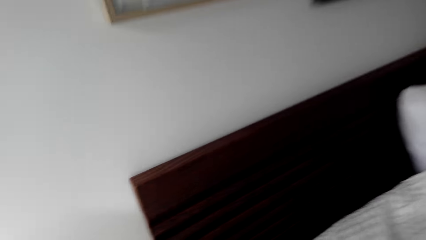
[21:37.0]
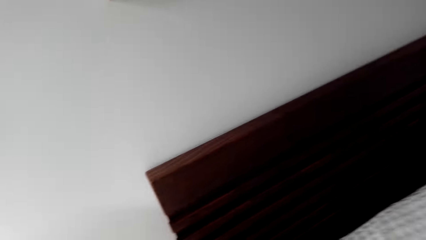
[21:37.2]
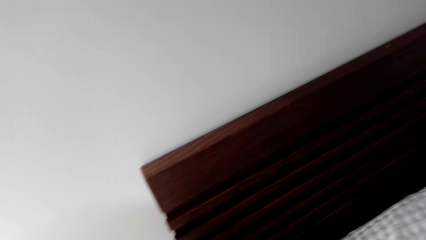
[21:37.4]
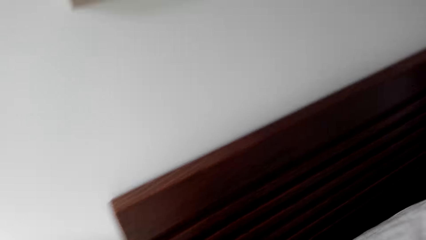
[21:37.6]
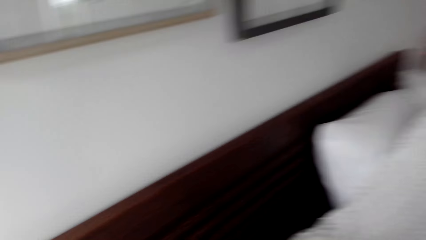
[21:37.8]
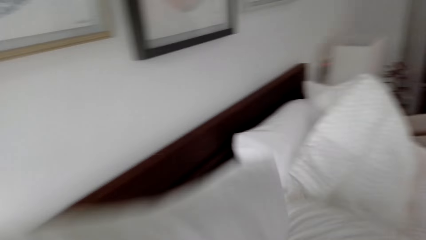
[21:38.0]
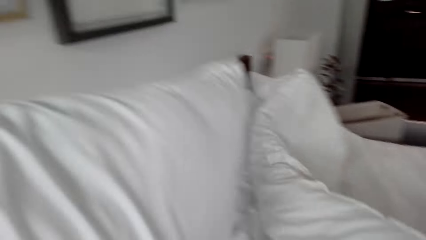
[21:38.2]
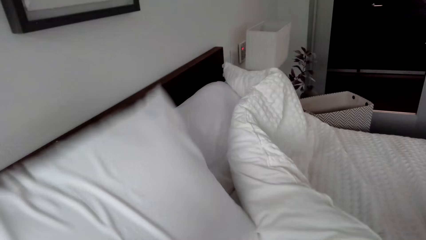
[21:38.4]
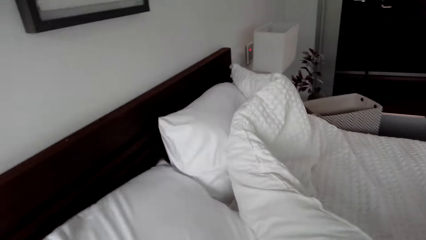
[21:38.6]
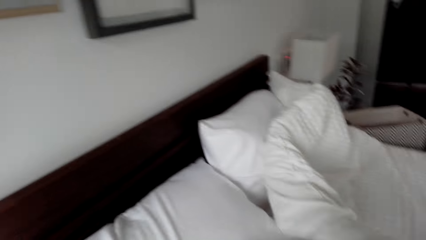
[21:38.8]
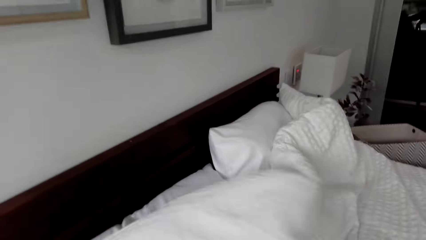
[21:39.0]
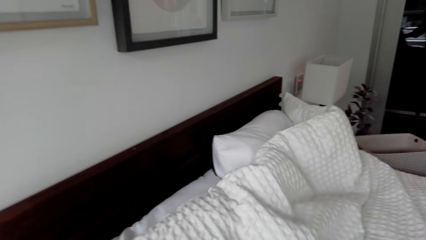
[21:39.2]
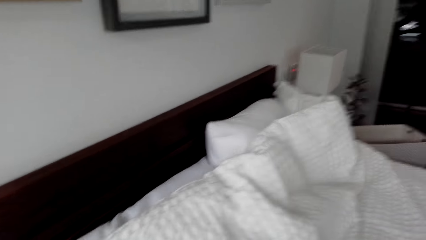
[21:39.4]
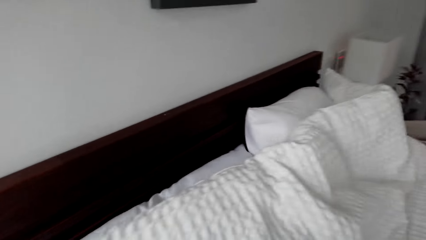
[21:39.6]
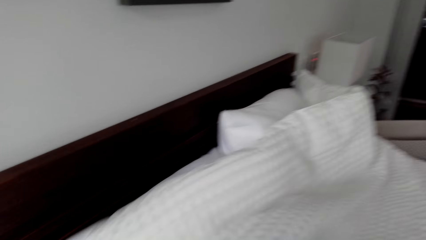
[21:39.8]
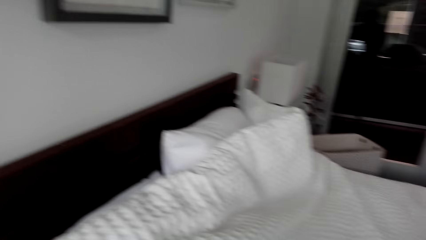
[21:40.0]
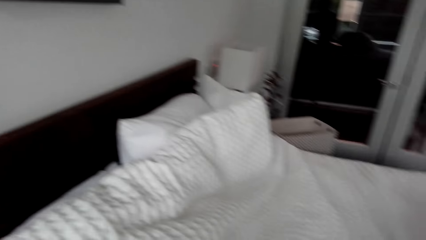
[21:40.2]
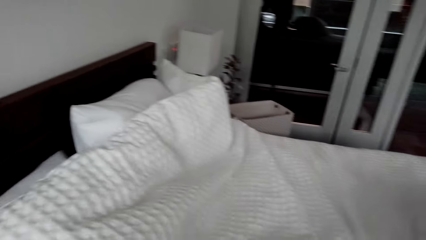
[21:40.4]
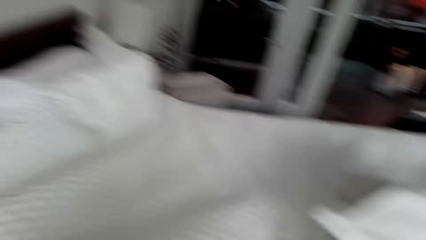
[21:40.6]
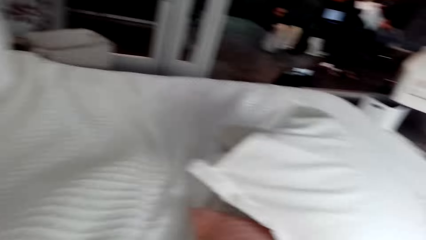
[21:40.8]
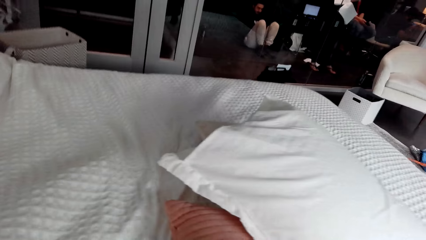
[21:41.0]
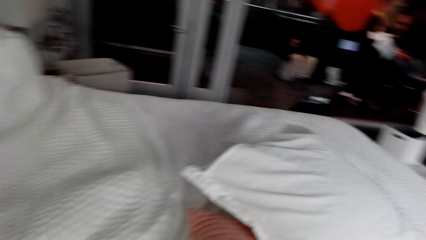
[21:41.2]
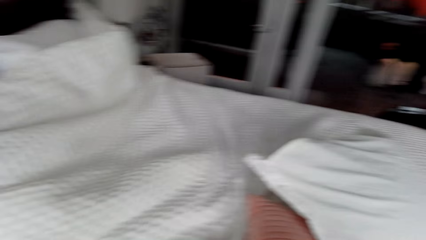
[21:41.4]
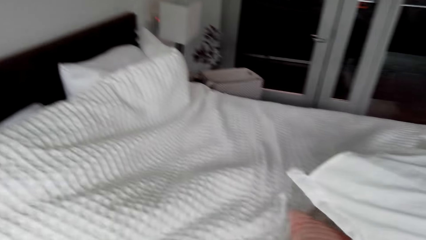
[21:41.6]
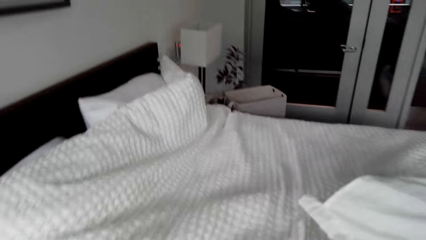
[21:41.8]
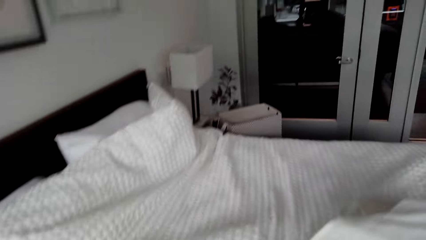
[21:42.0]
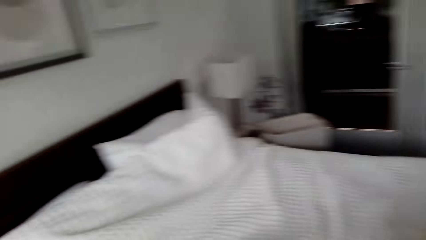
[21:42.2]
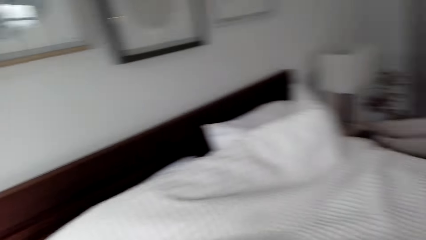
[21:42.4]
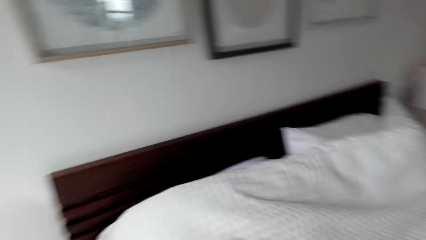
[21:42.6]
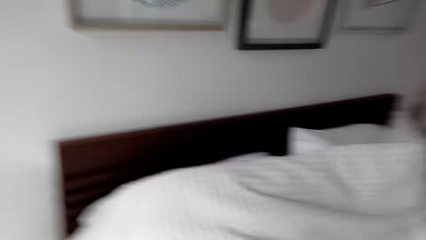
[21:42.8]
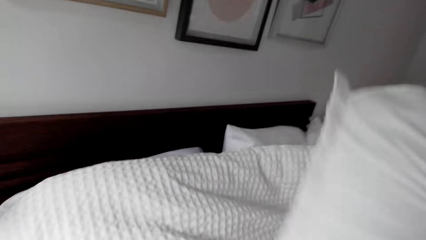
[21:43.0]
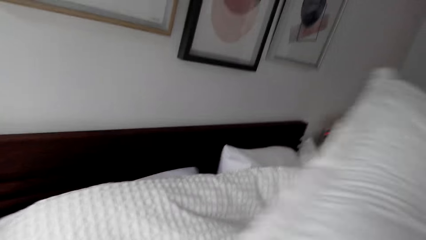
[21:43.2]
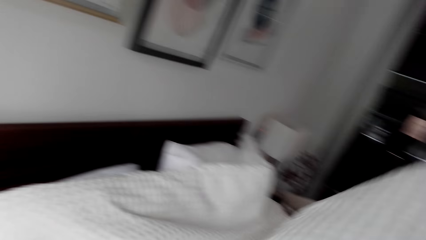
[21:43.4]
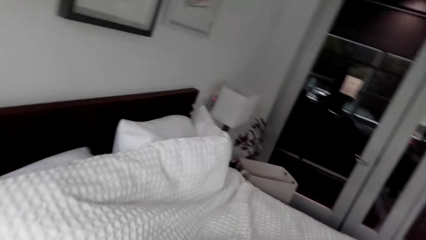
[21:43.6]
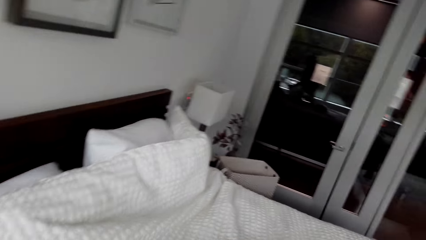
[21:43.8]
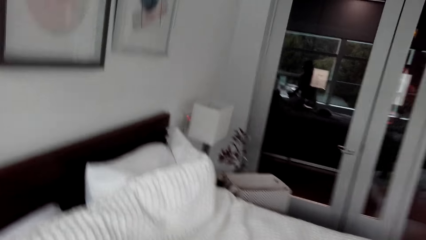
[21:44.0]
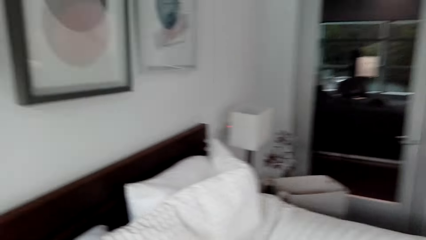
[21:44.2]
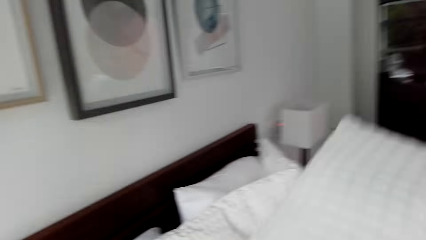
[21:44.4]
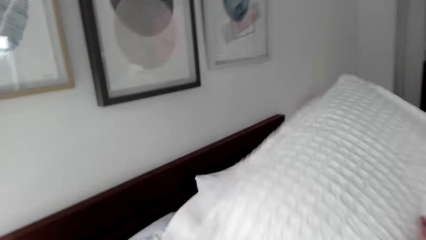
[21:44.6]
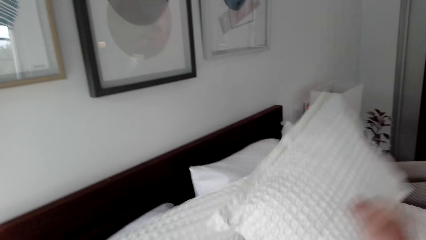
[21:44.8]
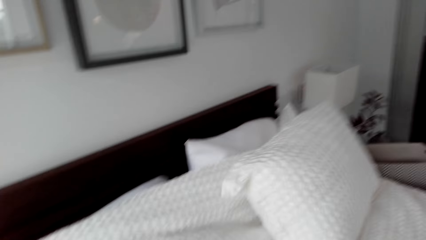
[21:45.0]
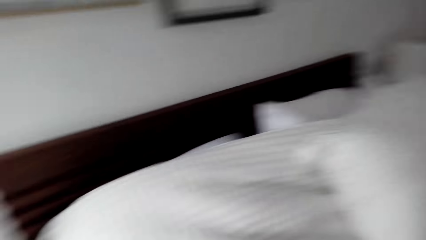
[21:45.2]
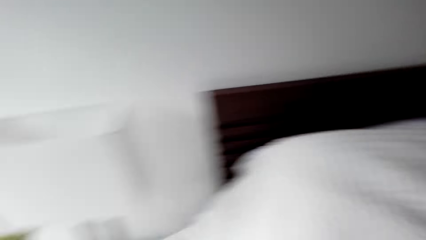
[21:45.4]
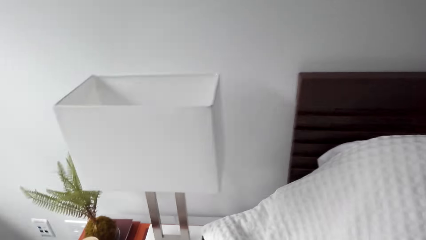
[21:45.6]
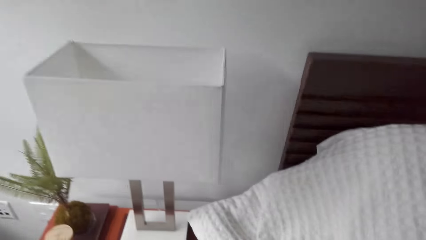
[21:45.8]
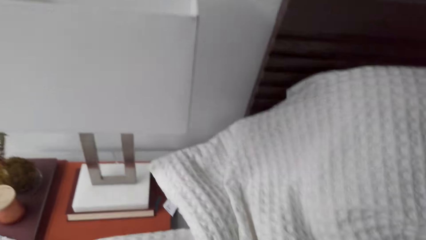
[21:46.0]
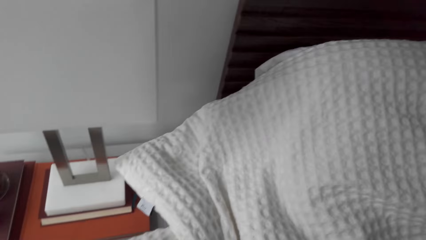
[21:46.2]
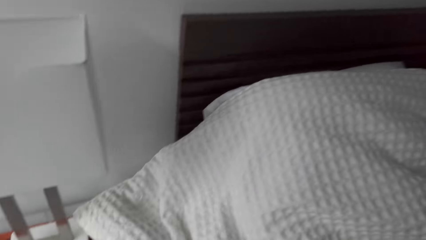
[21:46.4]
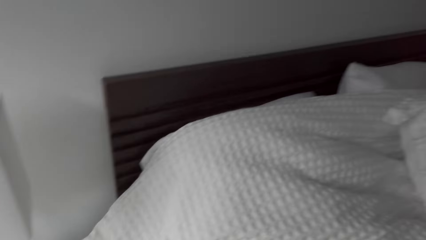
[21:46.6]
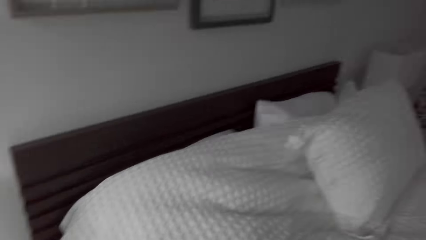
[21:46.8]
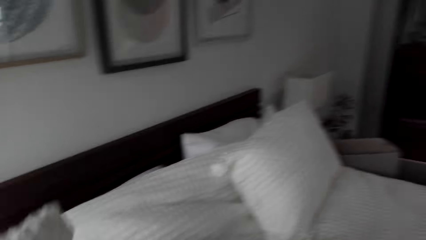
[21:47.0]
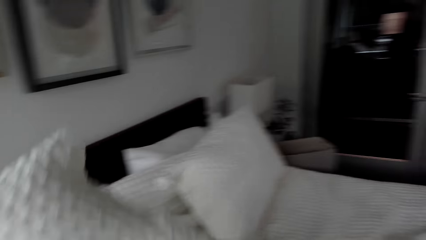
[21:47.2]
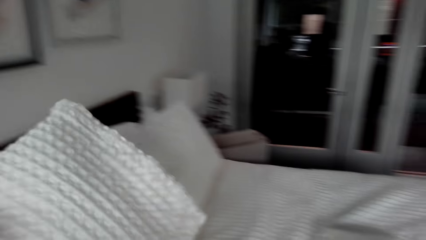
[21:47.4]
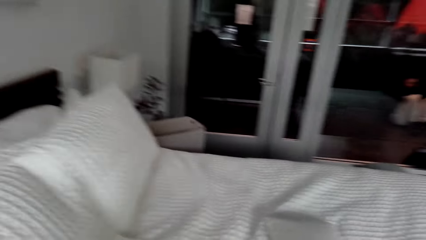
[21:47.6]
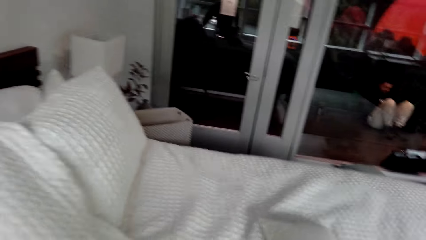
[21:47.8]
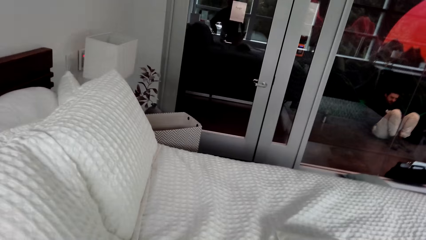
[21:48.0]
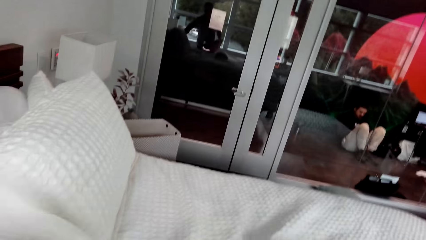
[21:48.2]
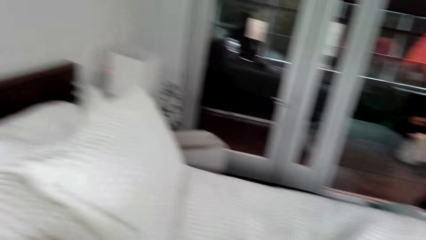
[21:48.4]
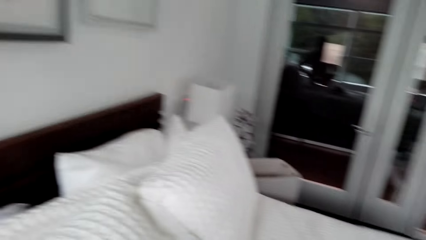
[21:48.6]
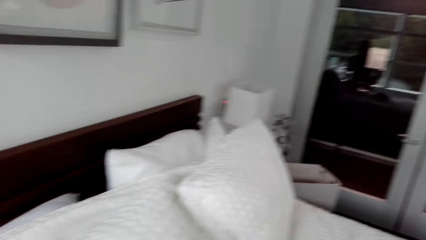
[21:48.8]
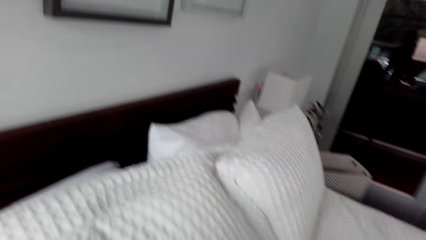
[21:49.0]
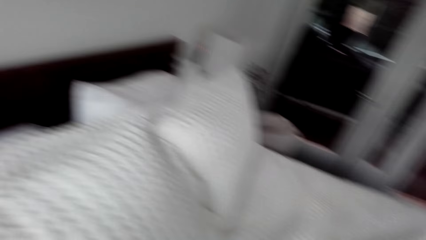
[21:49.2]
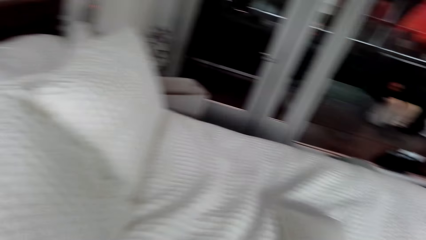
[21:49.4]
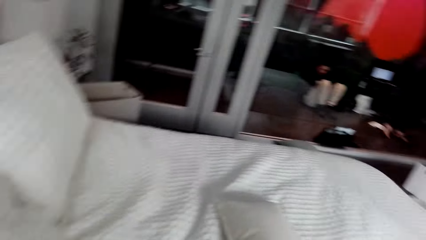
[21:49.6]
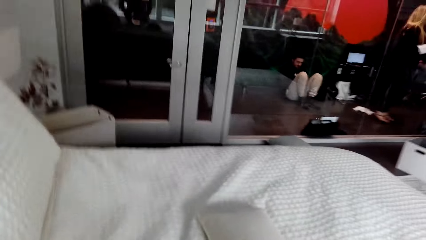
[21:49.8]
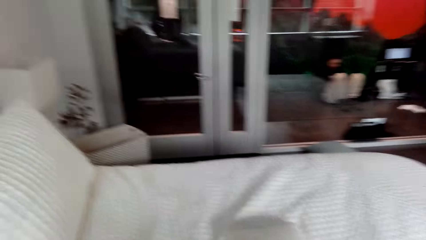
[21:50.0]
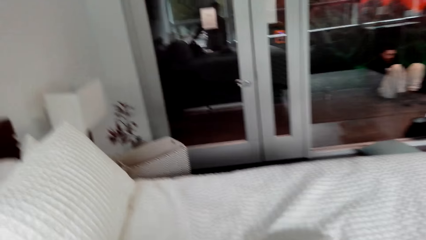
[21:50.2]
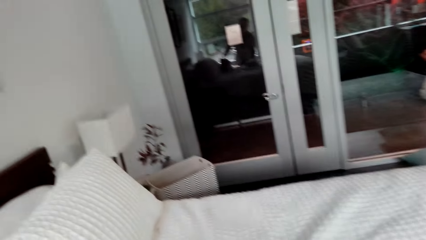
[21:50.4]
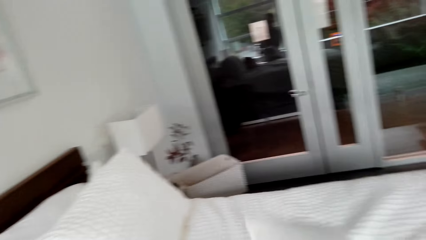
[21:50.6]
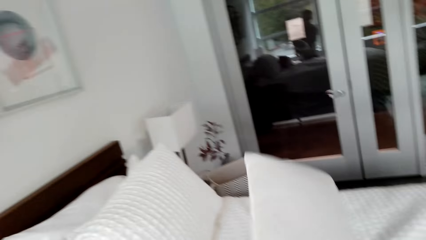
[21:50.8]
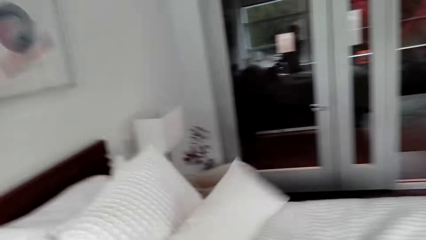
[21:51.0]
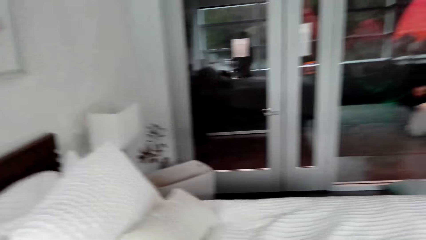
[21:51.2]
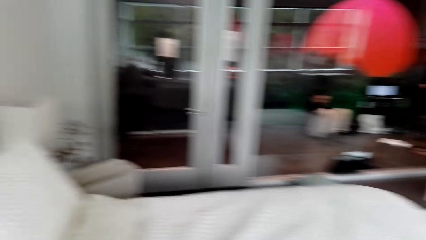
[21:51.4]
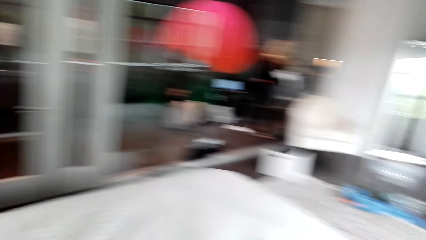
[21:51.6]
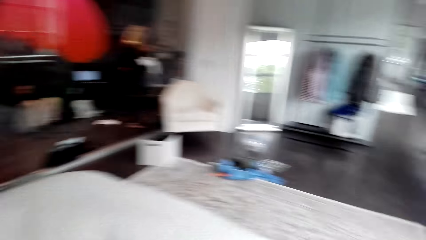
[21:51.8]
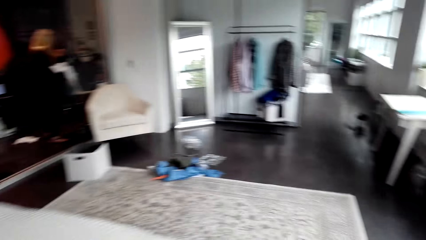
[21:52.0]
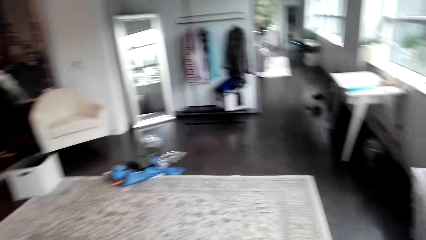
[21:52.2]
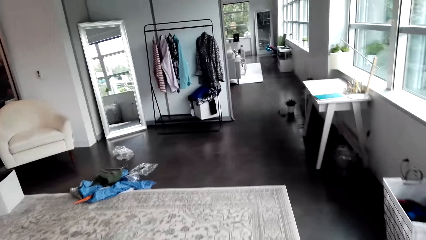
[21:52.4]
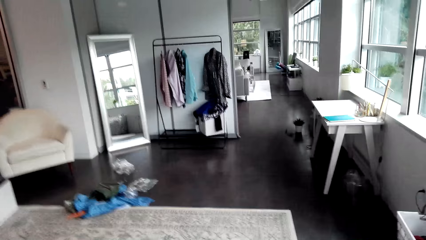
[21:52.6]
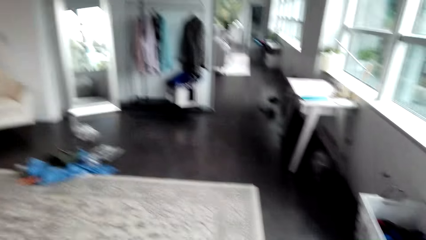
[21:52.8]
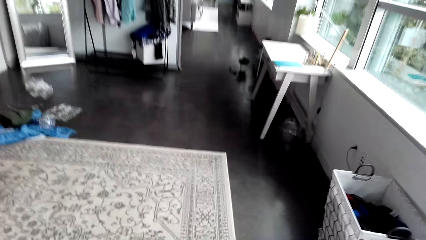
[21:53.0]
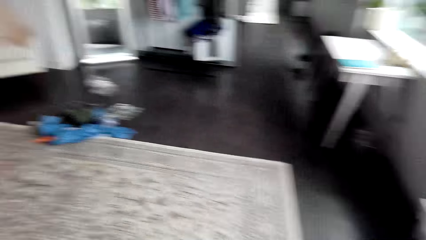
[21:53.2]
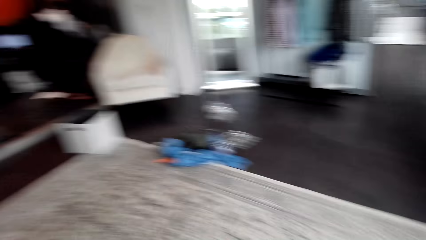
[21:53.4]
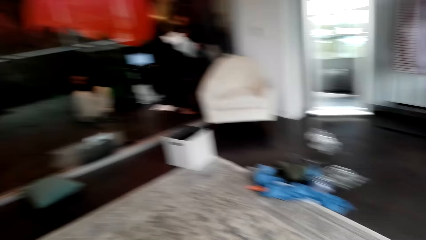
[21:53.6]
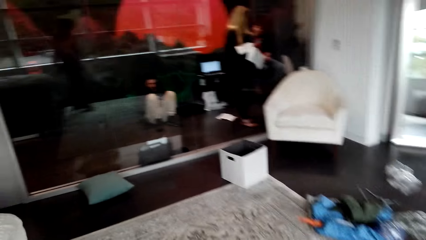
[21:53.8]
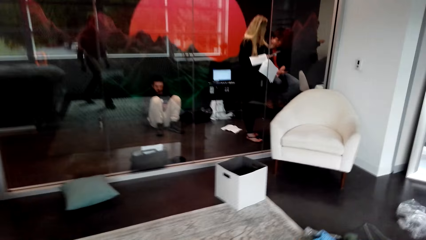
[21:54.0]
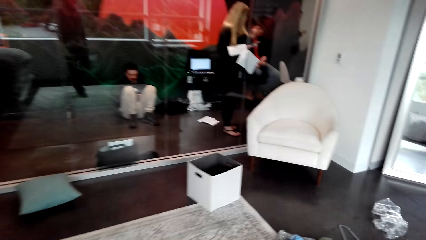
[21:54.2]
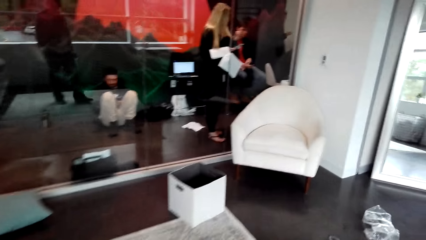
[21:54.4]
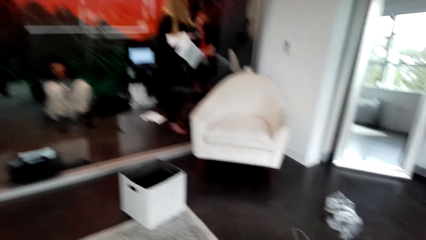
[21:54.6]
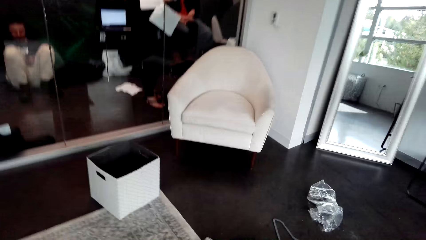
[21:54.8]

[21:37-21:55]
The camera wearer puts the pillow on the bed repeatedly.
